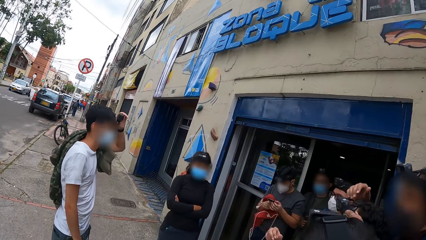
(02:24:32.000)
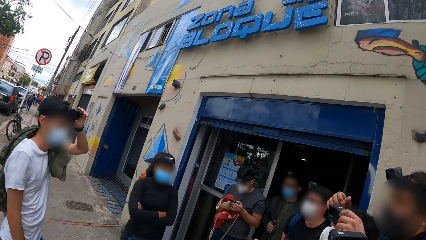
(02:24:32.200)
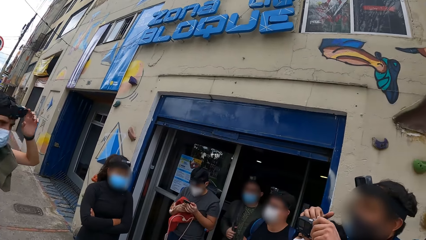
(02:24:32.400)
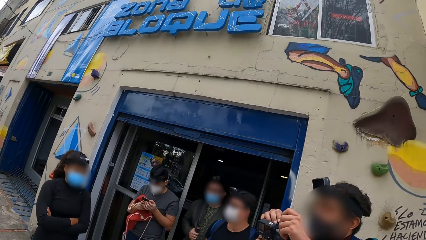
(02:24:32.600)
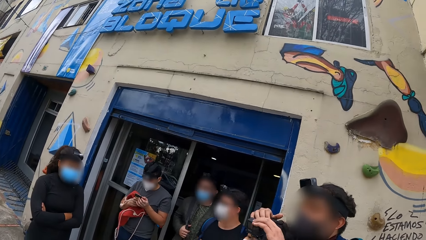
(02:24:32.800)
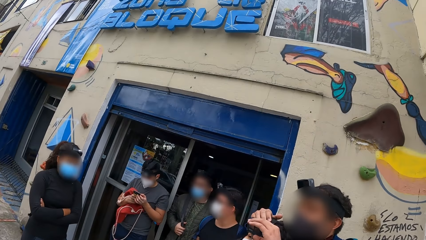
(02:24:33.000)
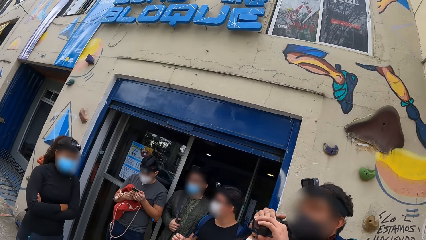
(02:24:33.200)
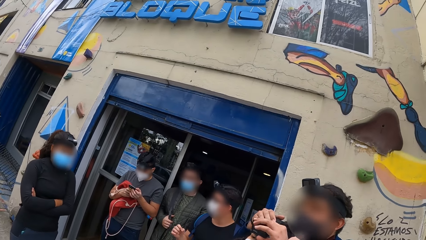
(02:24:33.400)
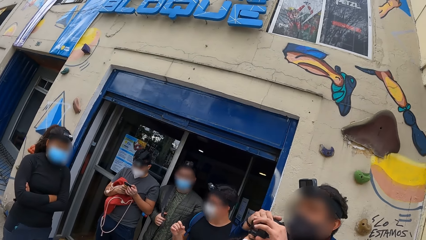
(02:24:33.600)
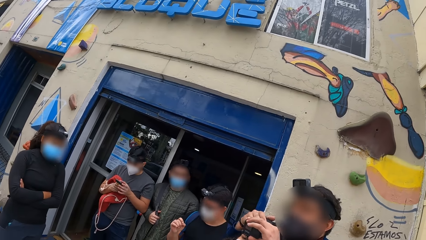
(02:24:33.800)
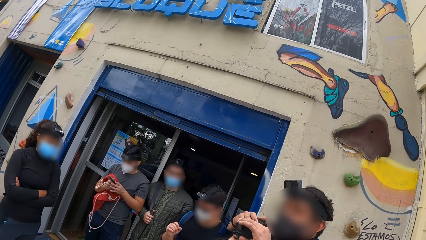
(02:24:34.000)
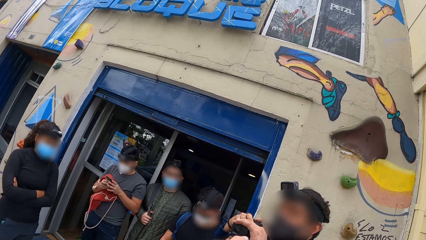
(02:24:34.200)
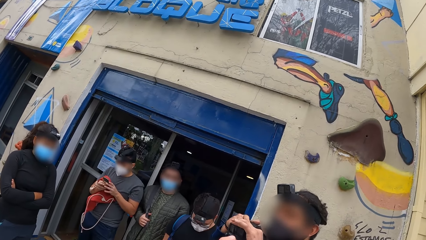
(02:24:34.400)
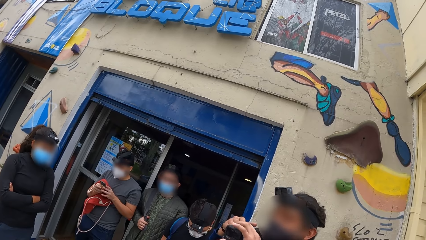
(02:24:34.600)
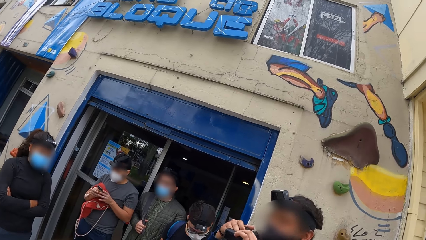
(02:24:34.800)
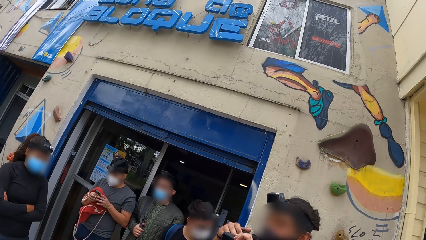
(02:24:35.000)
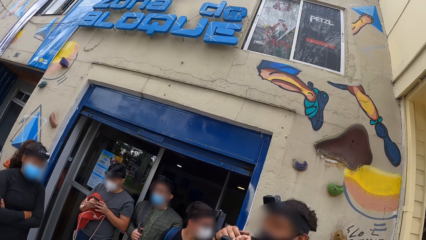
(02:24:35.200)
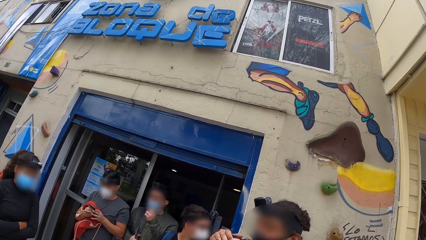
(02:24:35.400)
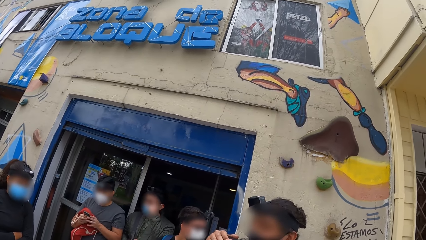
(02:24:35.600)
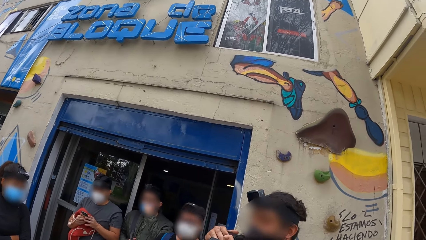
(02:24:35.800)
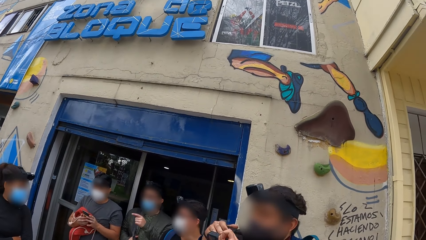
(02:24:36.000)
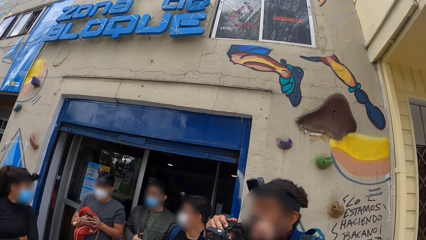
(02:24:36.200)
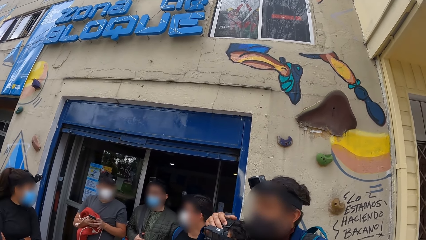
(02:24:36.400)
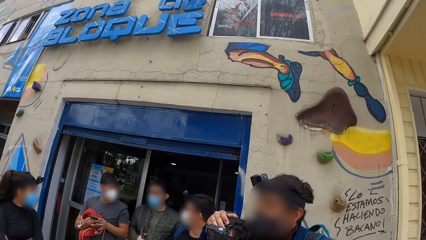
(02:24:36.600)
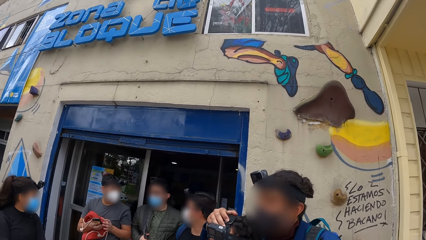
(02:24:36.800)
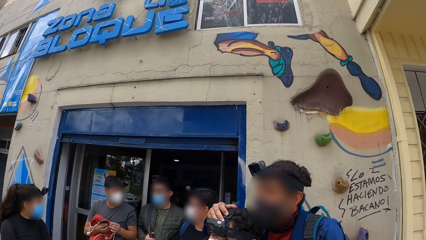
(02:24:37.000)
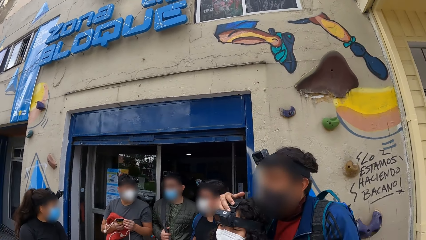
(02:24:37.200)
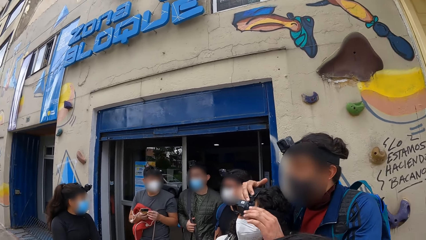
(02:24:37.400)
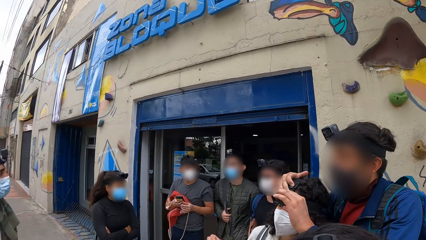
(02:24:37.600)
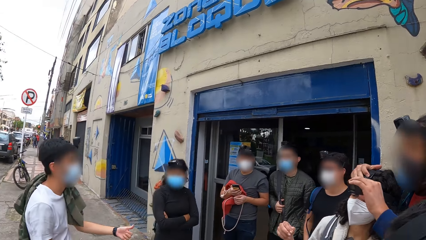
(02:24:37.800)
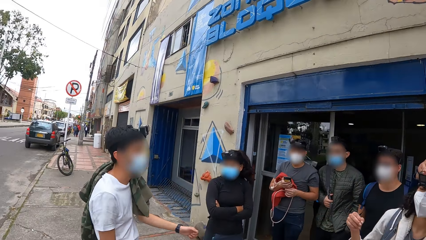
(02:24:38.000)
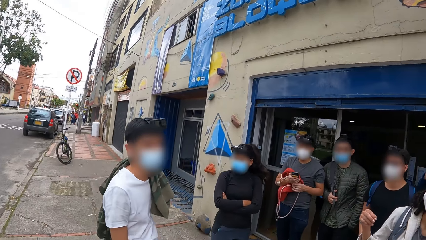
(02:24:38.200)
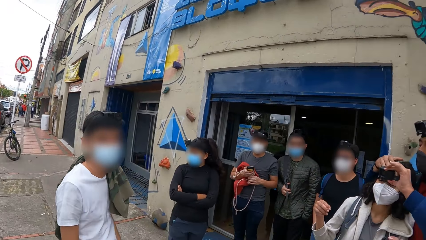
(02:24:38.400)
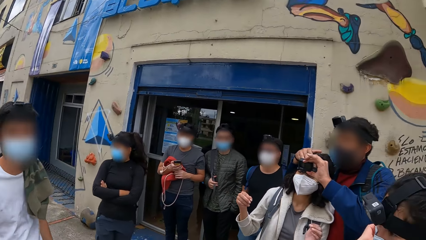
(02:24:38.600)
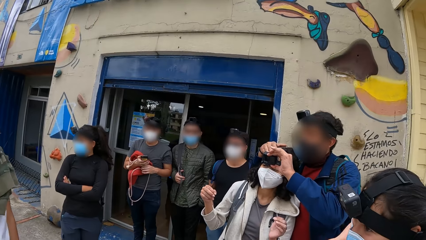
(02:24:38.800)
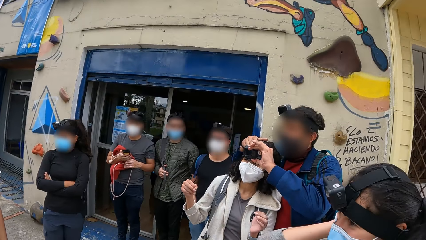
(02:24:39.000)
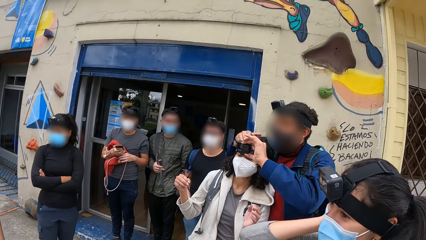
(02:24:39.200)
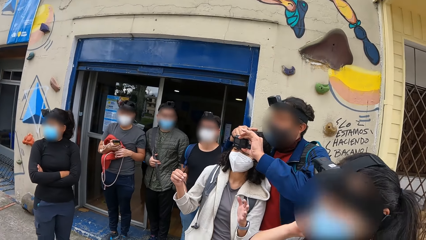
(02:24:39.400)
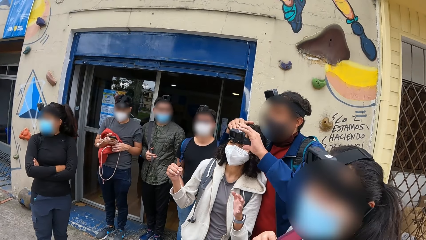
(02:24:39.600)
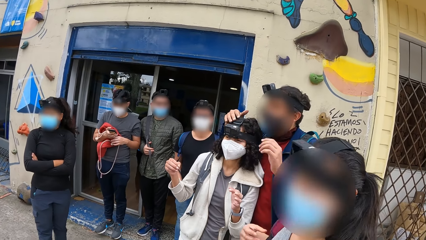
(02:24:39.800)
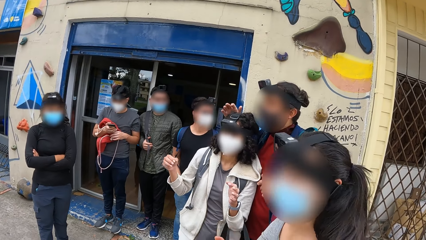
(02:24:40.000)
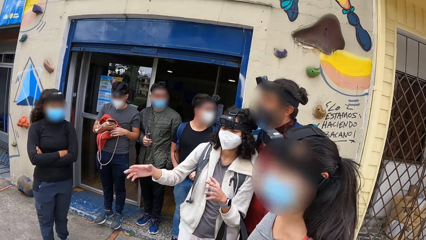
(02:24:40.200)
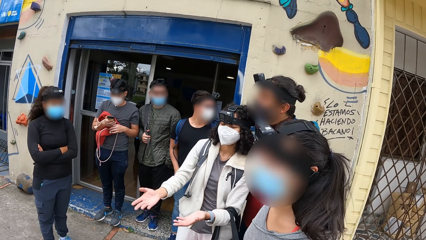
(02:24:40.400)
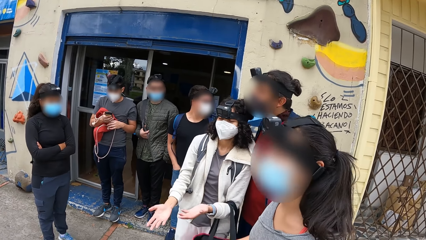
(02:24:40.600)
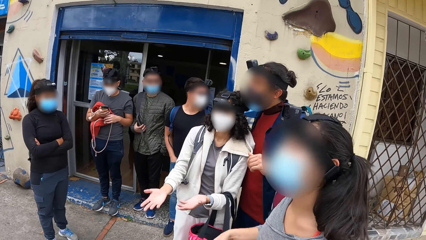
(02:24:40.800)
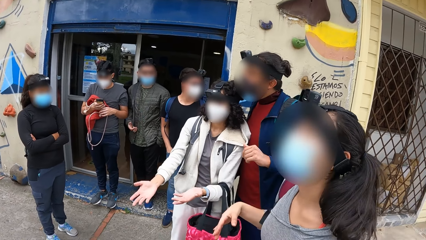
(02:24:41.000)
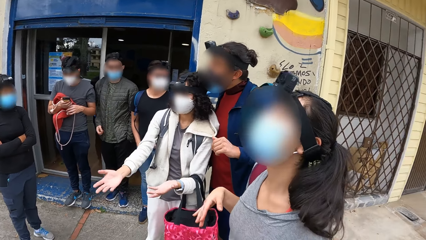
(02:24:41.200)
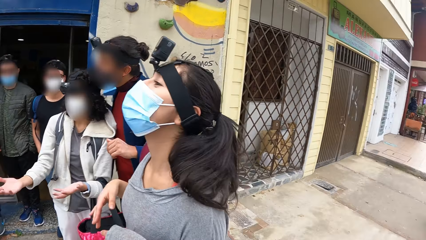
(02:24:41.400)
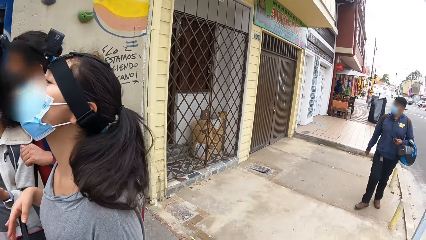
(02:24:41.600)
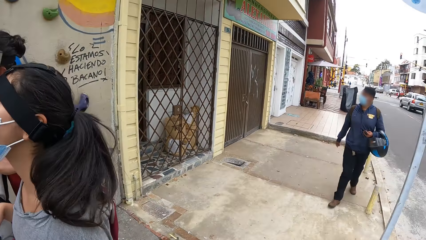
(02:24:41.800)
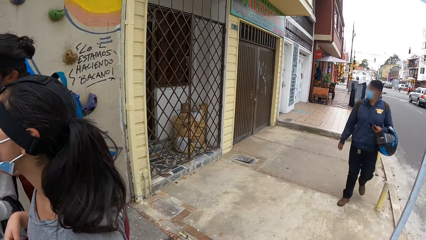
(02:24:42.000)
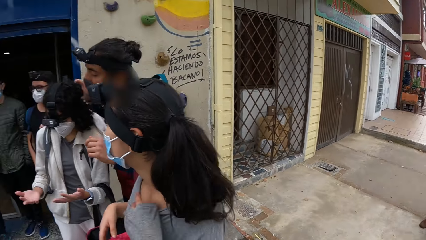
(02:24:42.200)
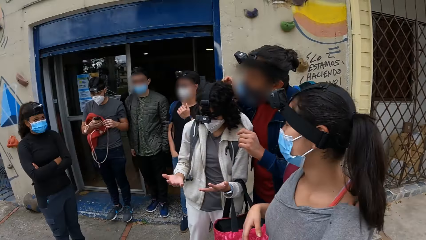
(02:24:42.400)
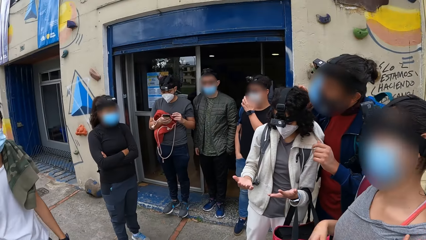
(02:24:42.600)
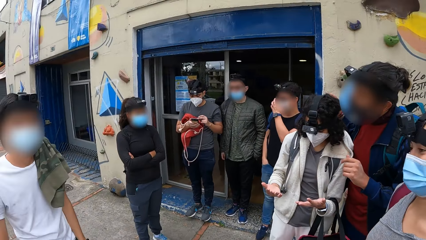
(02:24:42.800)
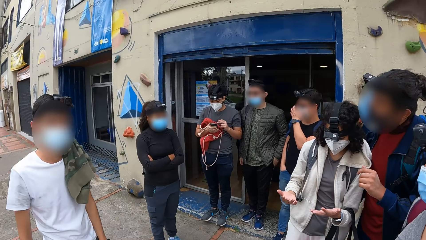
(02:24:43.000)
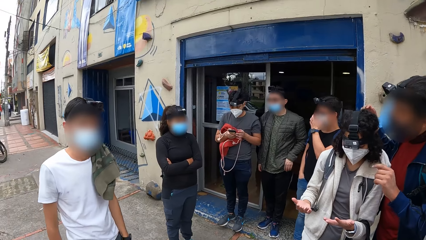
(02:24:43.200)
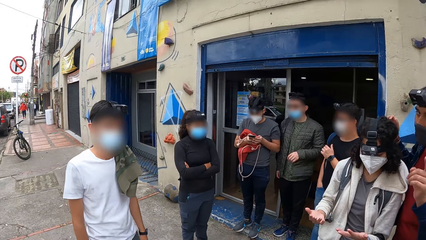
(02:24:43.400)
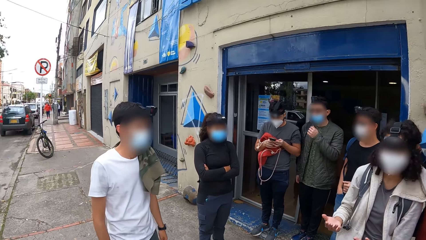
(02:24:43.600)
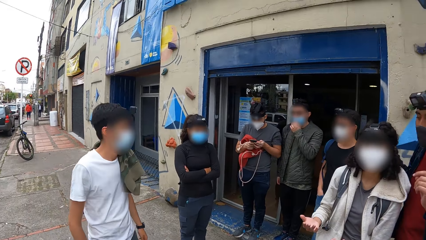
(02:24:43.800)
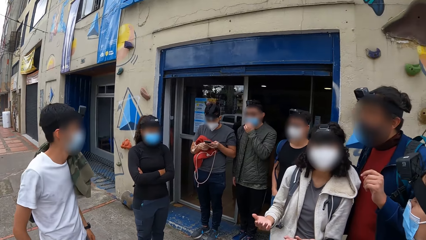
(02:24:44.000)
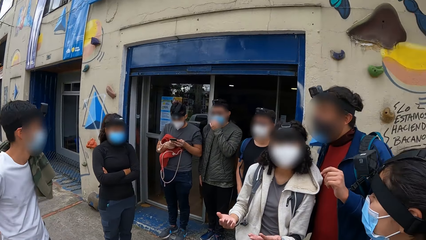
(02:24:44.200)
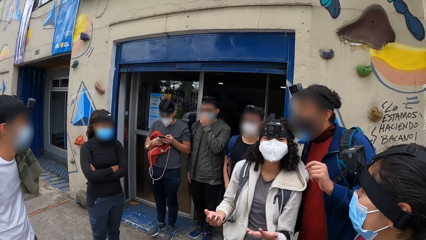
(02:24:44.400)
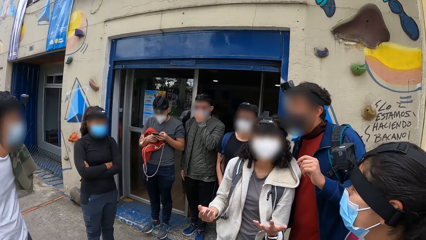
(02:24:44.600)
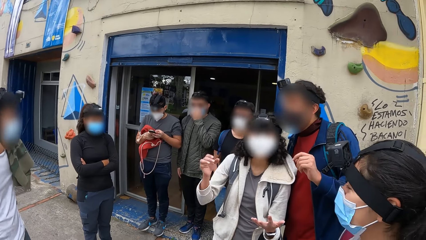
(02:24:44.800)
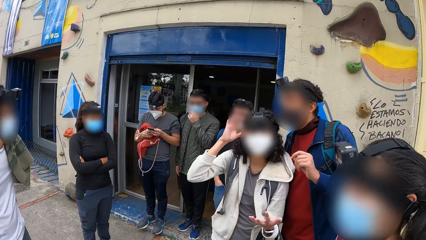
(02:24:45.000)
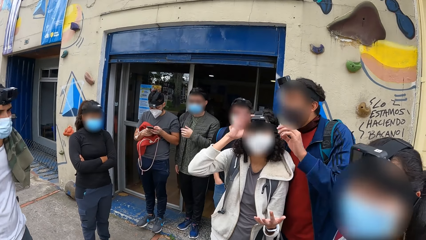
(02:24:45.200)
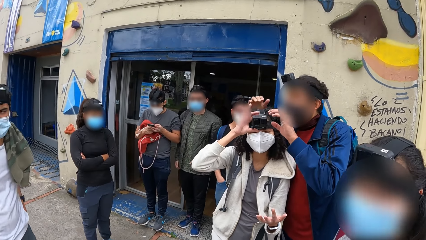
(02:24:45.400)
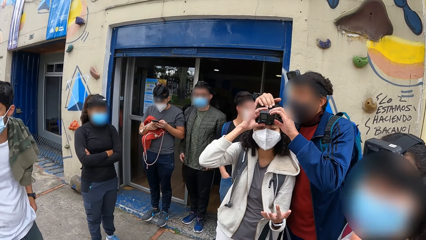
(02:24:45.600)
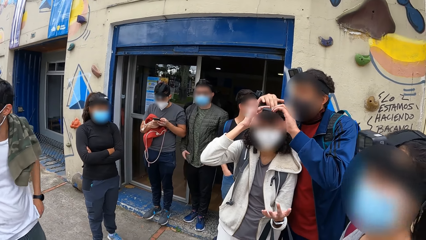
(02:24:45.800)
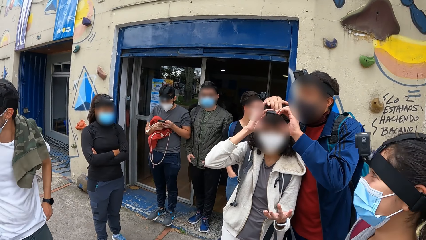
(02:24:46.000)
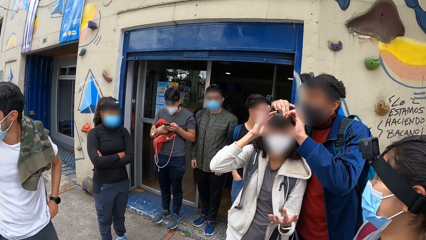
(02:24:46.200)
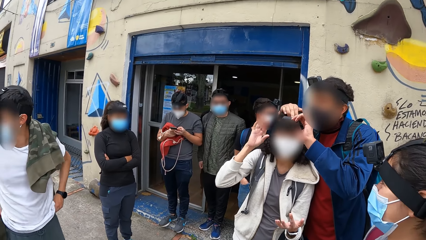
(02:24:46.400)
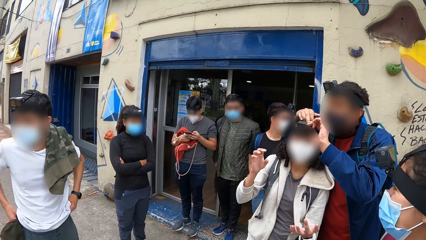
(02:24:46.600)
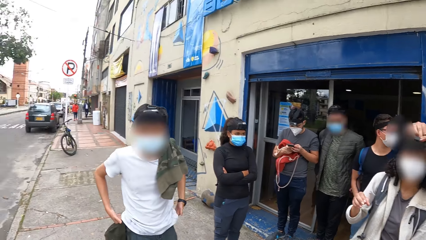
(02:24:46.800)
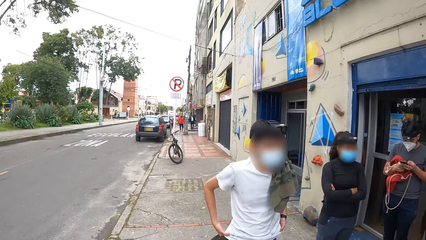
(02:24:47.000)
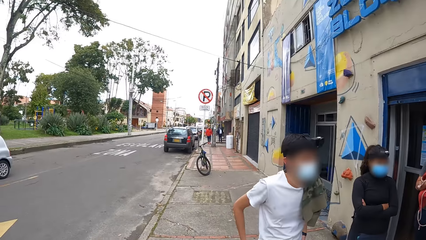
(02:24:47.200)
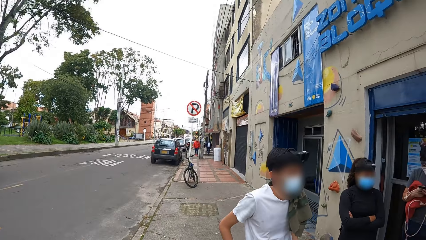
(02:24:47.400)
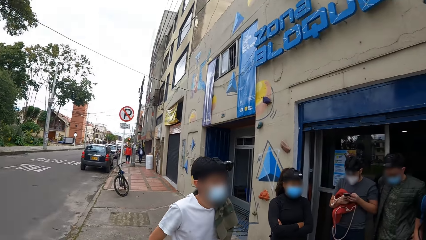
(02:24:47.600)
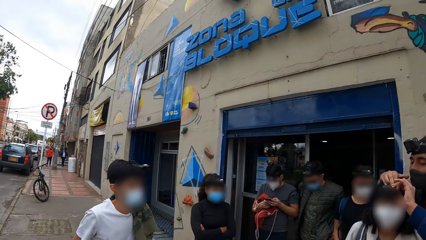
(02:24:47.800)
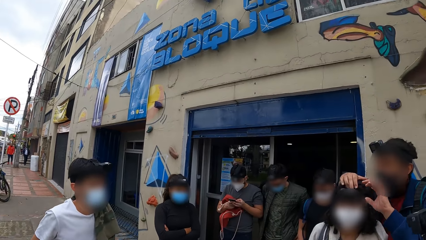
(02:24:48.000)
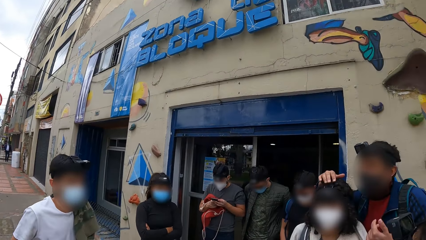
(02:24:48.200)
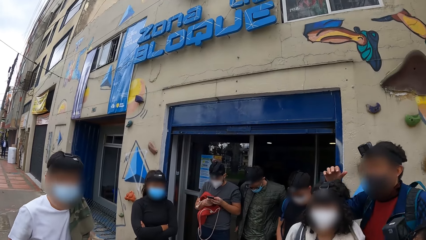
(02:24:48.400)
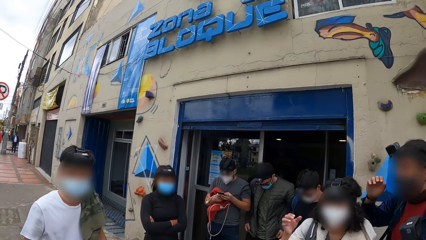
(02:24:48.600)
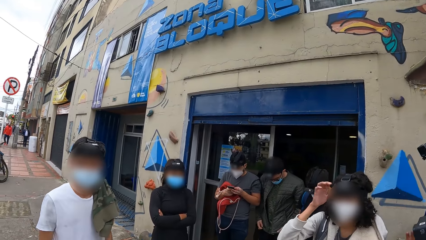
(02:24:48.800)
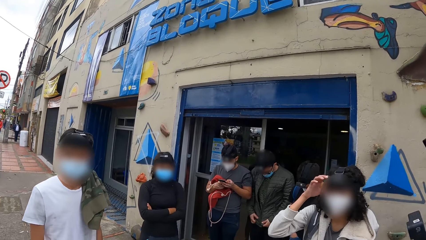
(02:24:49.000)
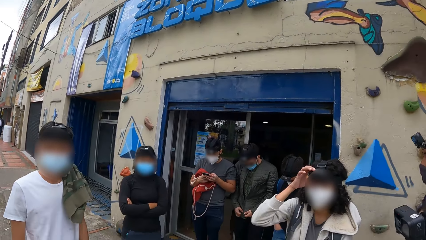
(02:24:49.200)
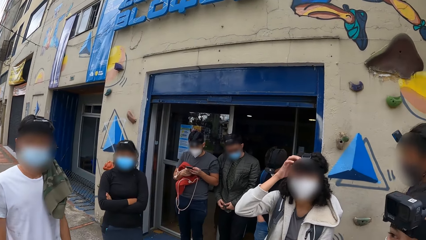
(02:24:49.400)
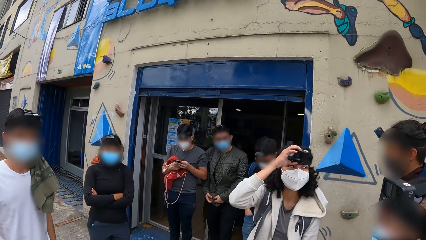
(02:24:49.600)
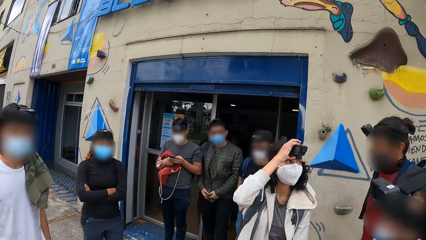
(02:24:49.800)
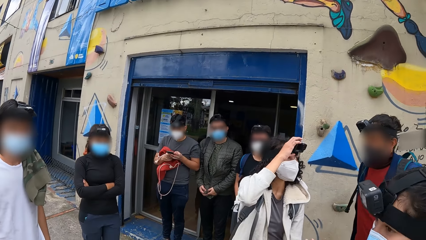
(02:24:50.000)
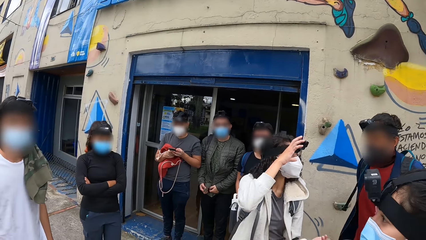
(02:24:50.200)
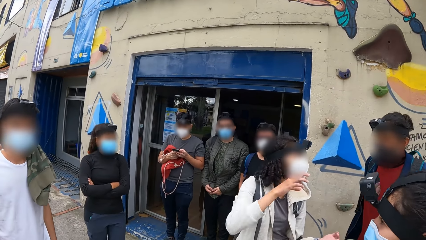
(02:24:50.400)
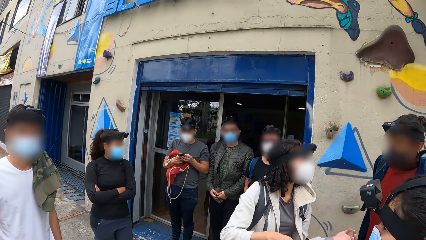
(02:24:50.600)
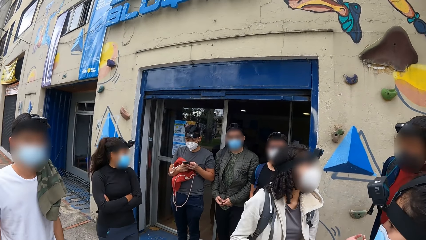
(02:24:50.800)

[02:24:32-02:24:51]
A man operates on a phone with both hands. A woman touches the camera on her head with her right hand. Another man sets the camera on the woman with both hands. A third man adjusts his pants with both hands. The woman touches the camera on her head with her right hand.
